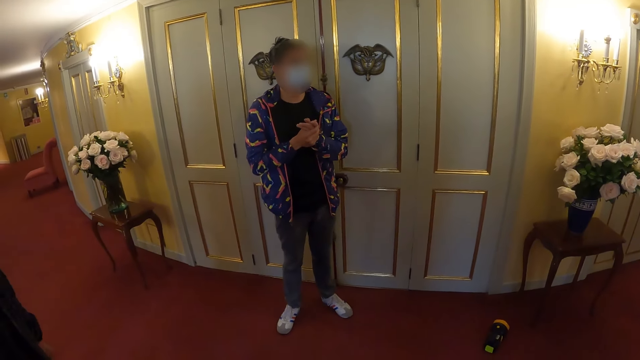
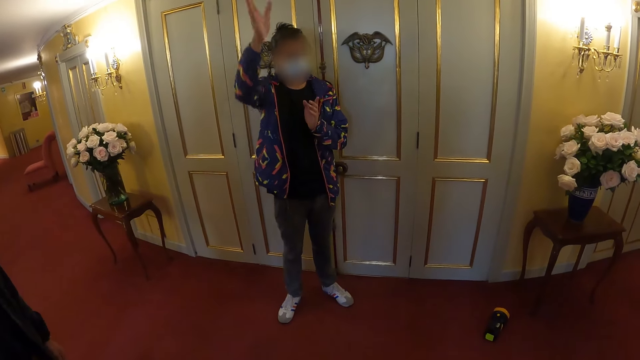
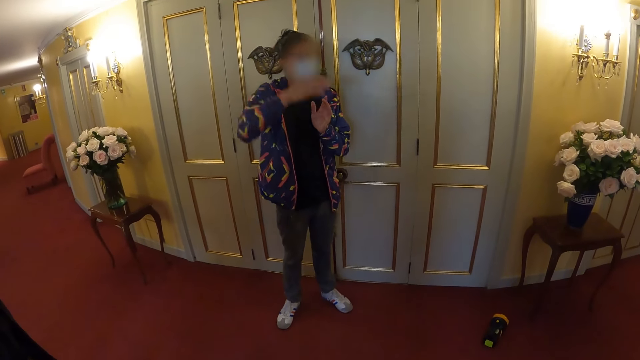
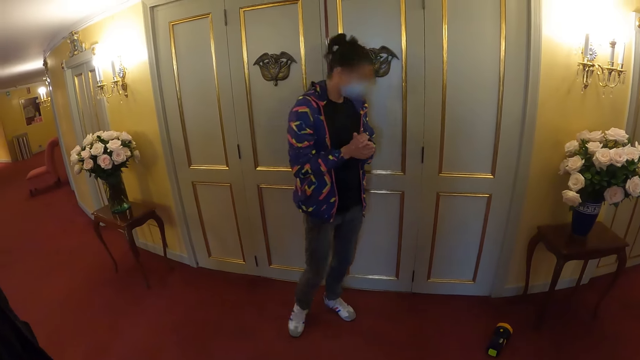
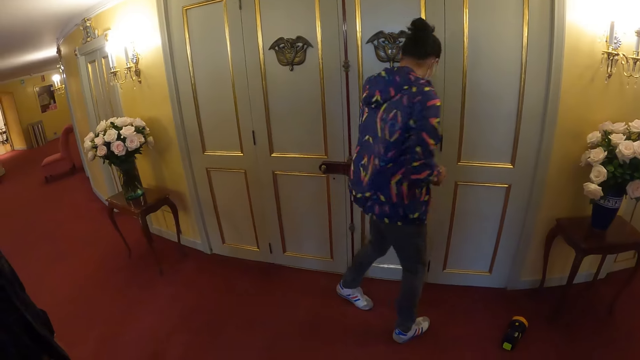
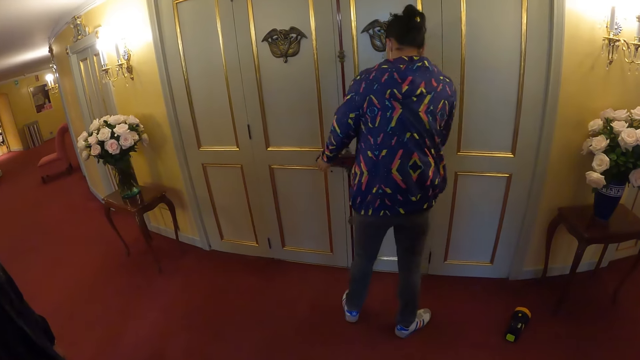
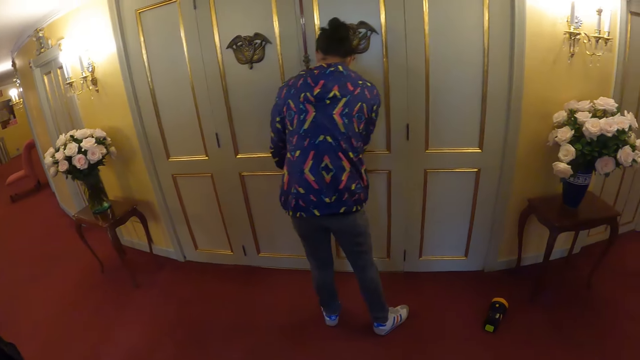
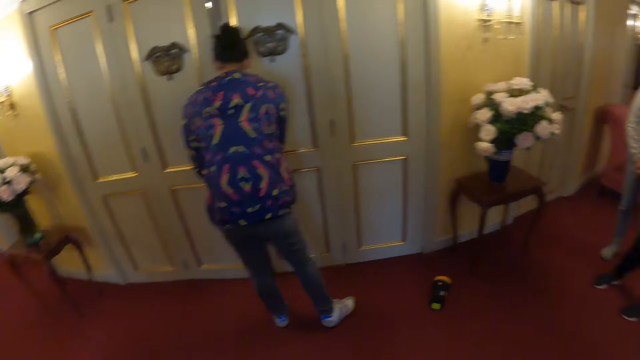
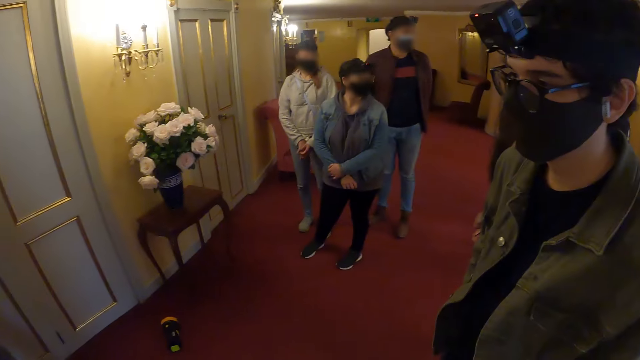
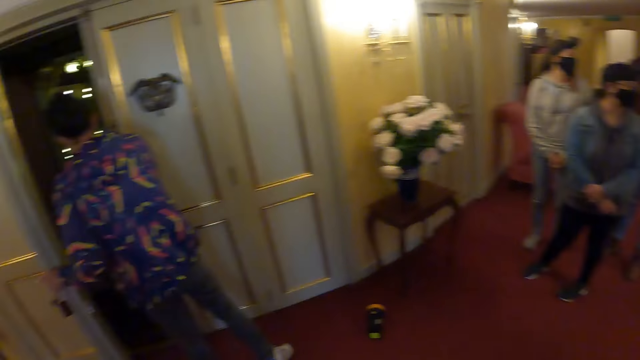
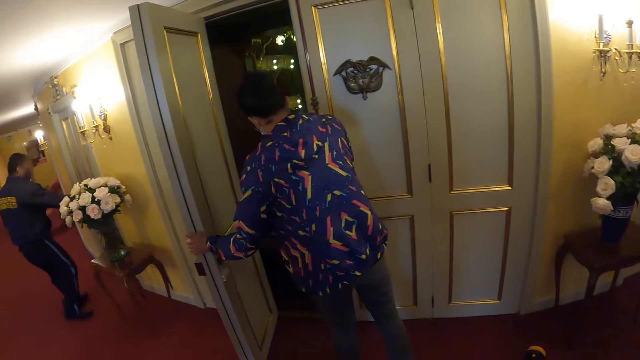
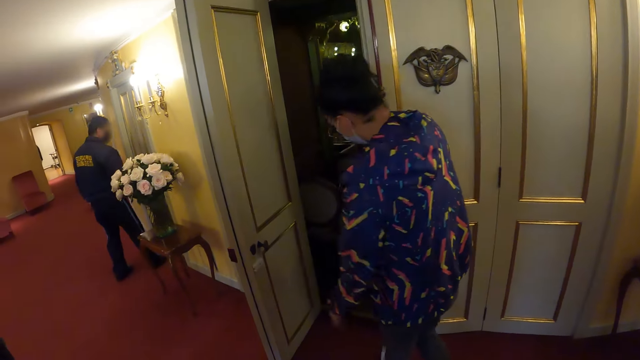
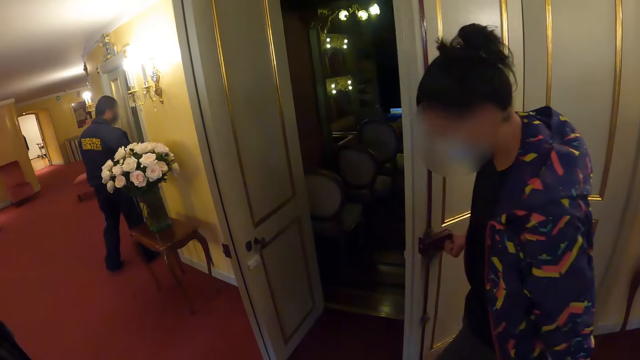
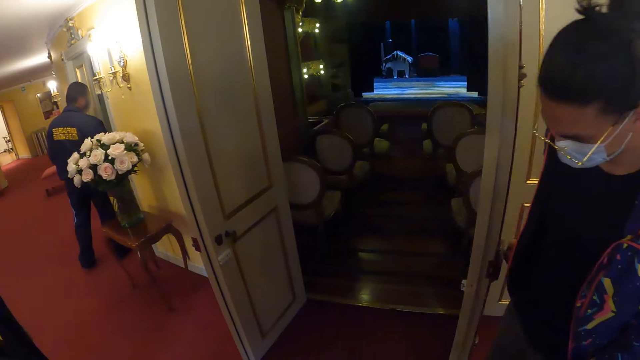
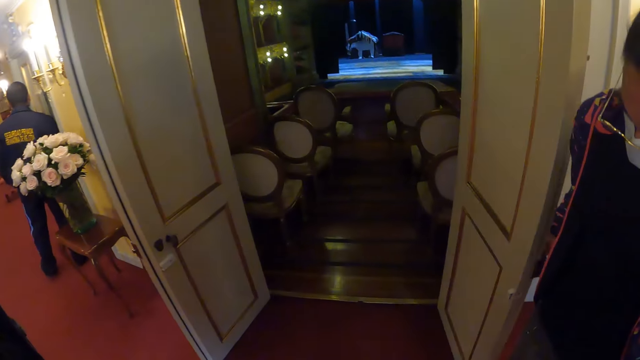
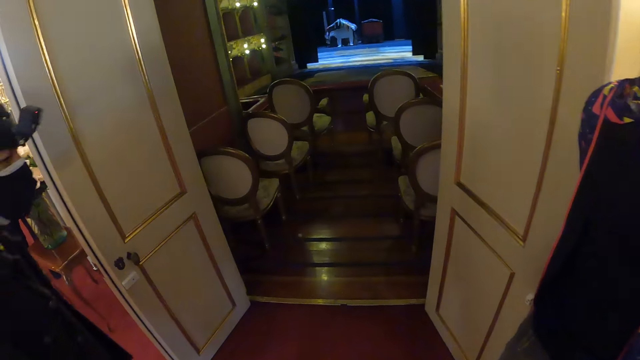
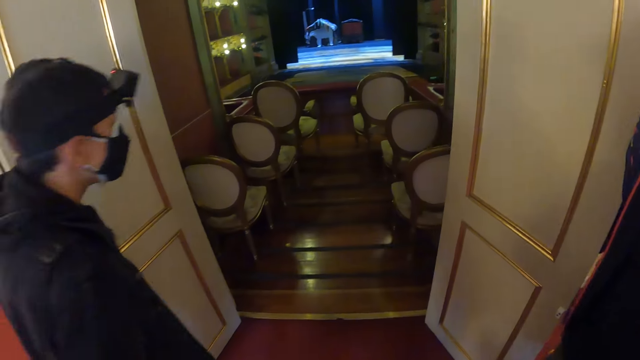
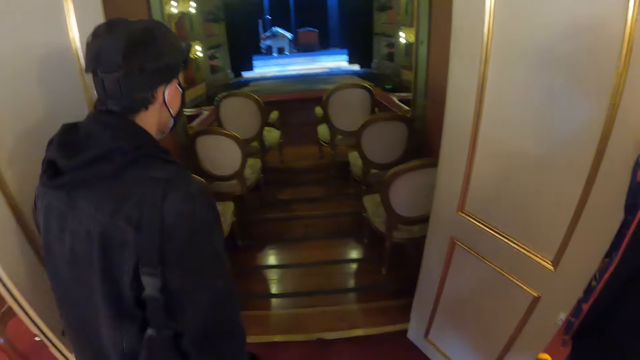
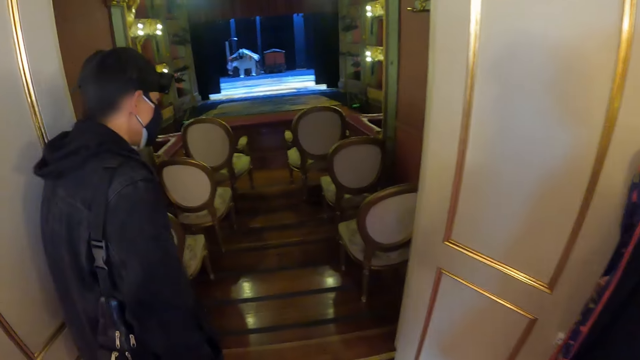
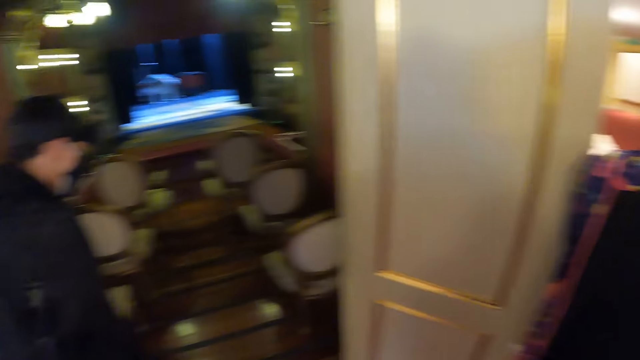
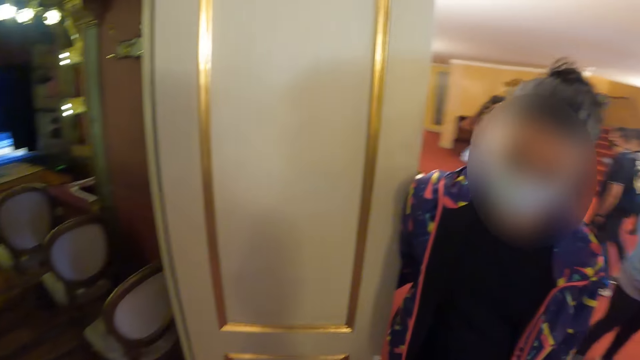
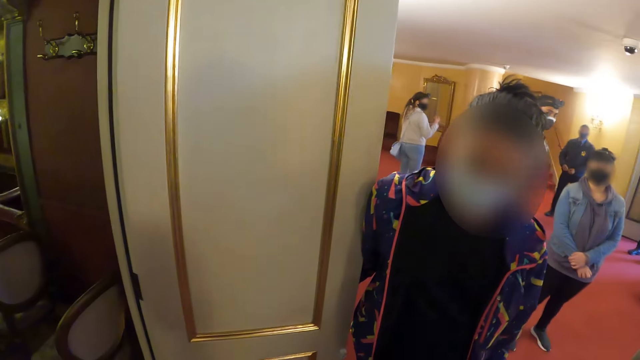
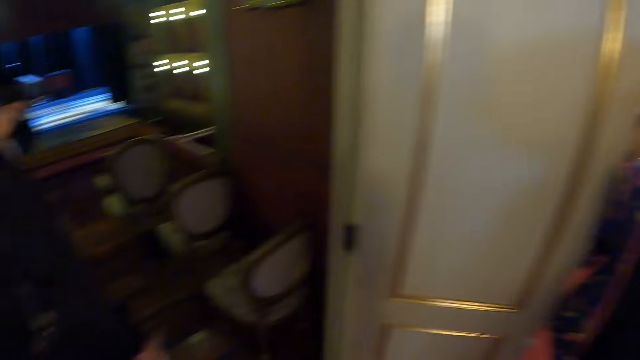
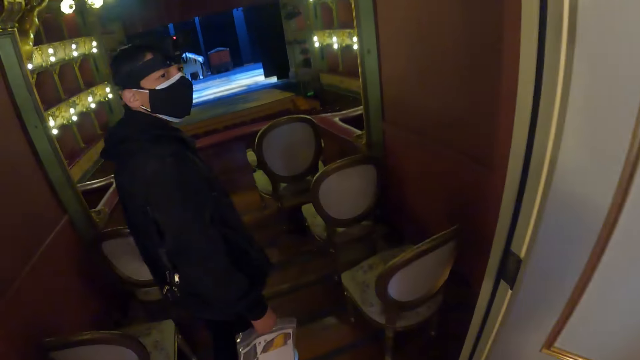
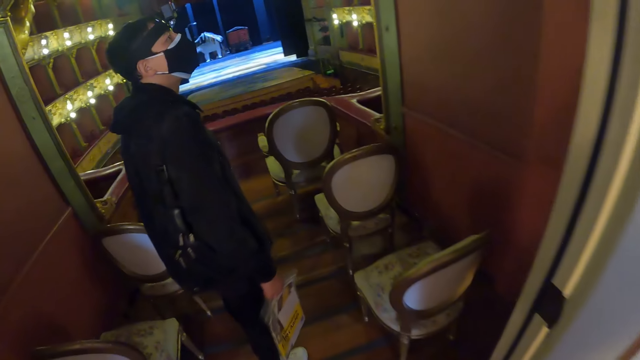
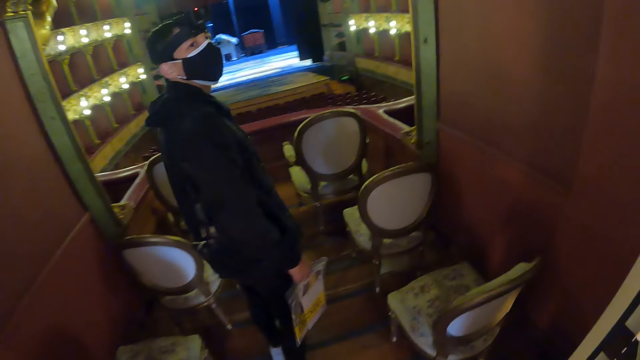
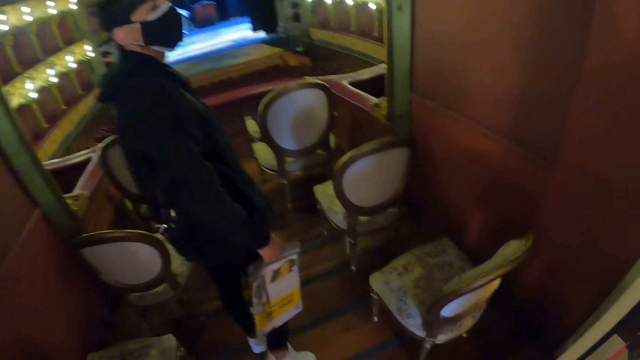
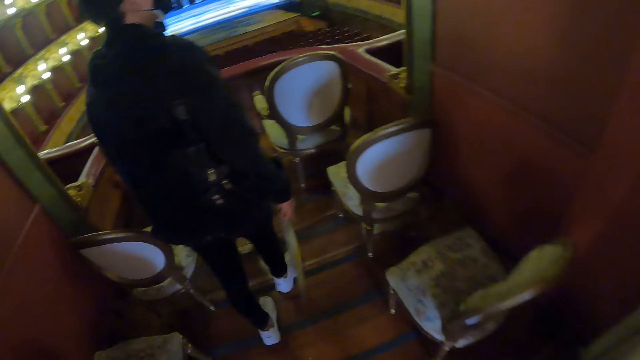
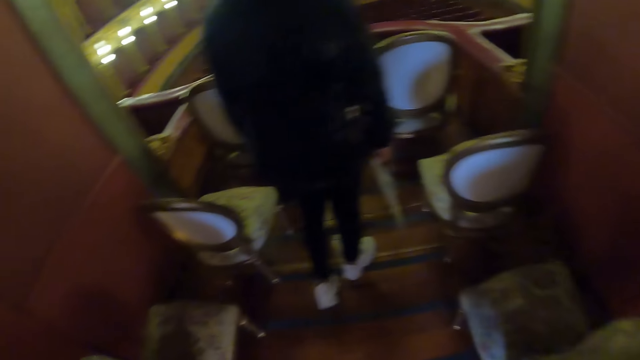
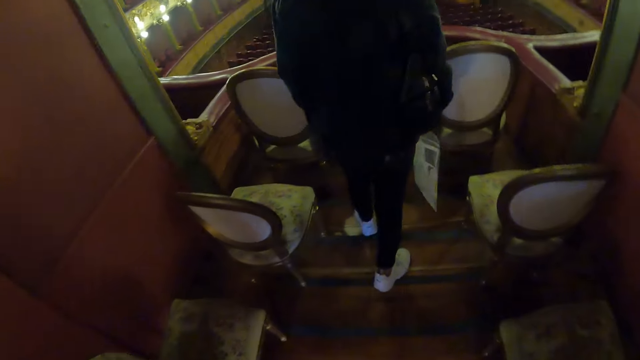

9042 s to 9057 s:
The woman turns. She opens the door of the room inside the auditorium. The camera wearer walks inside the auditorium room. A person enters the room. The camera wearer enters the room.

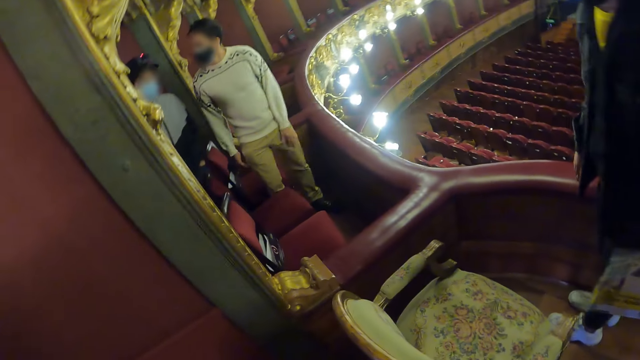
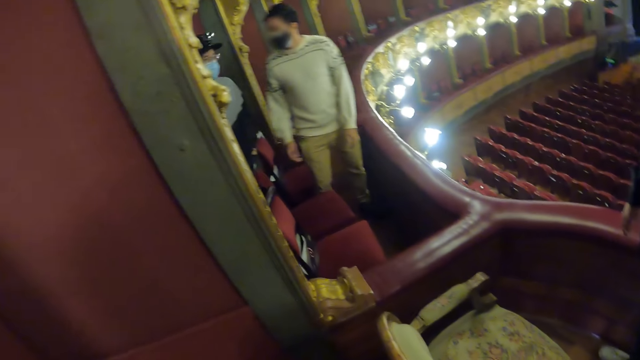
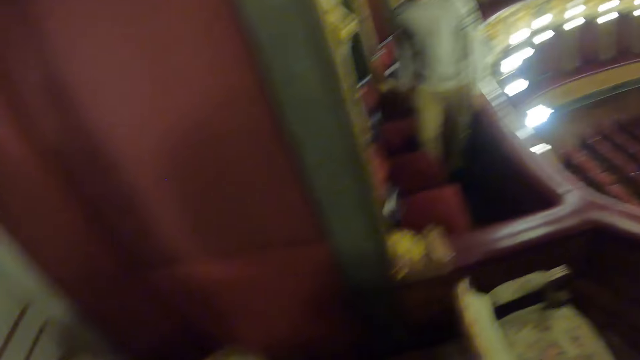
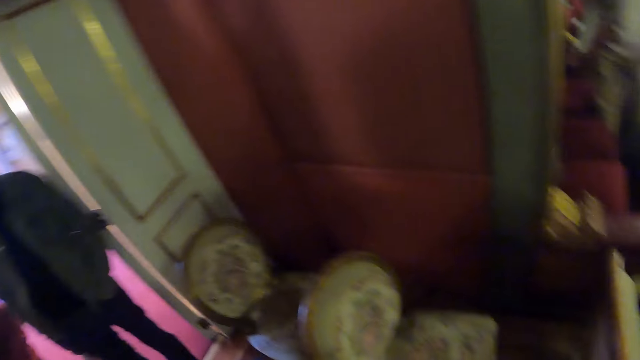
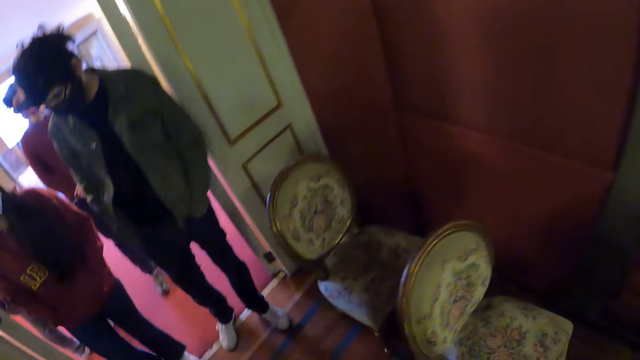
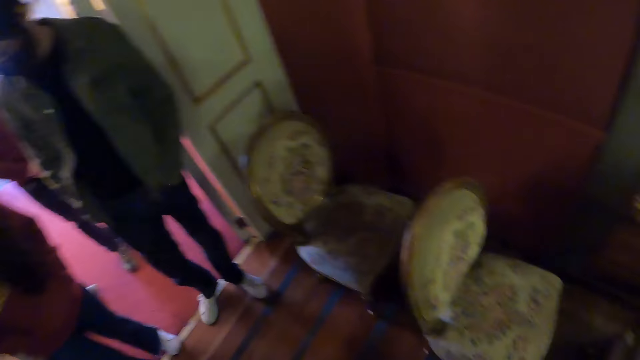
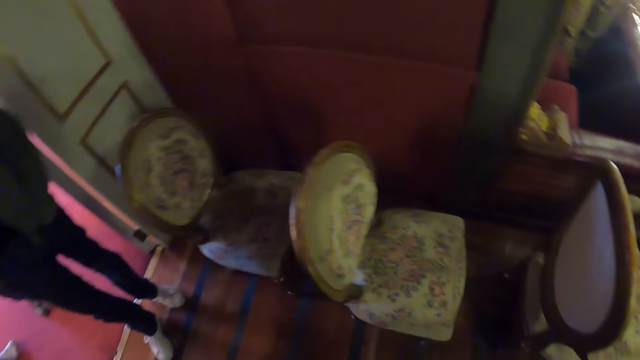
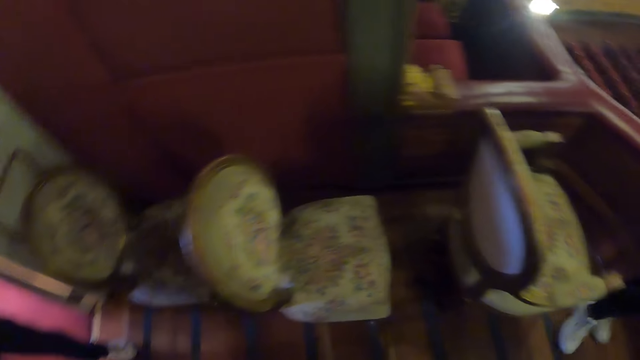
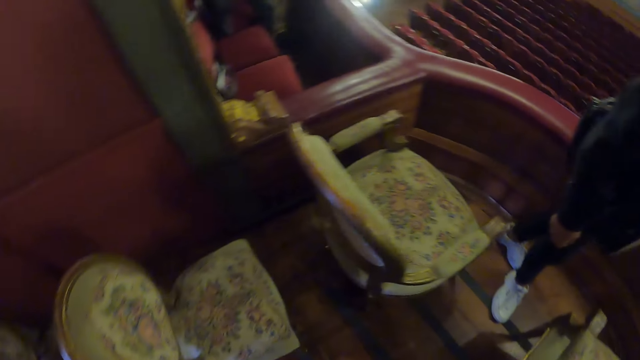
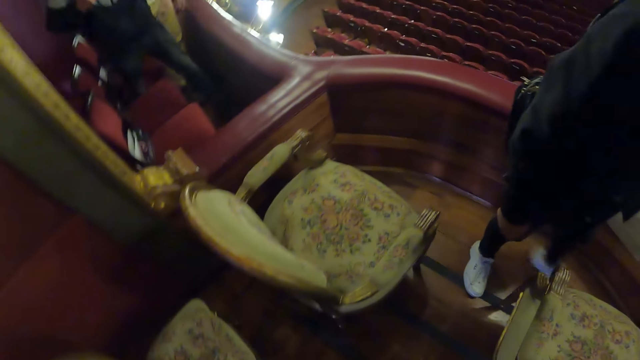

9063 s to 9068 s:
The camera wearer looks around the hall.
